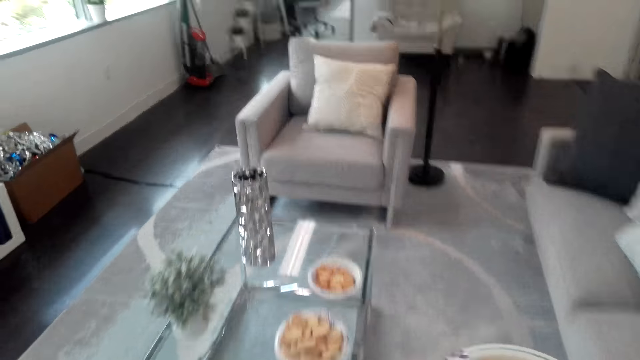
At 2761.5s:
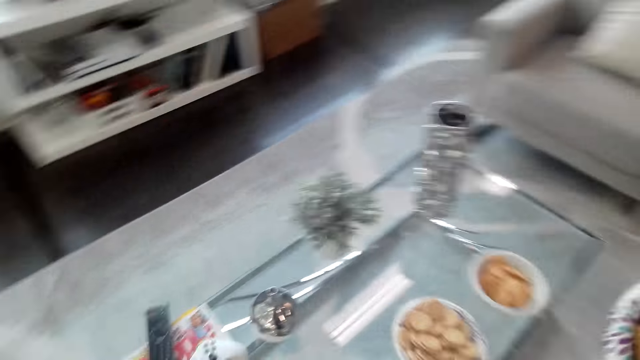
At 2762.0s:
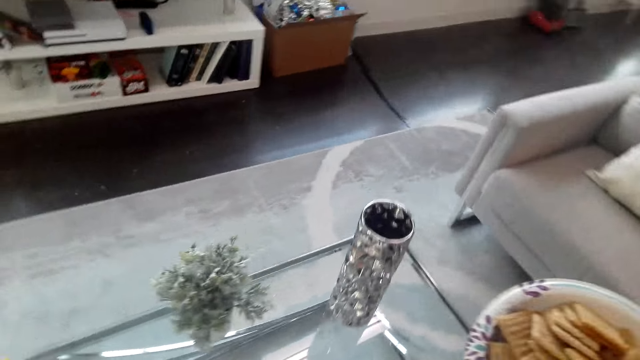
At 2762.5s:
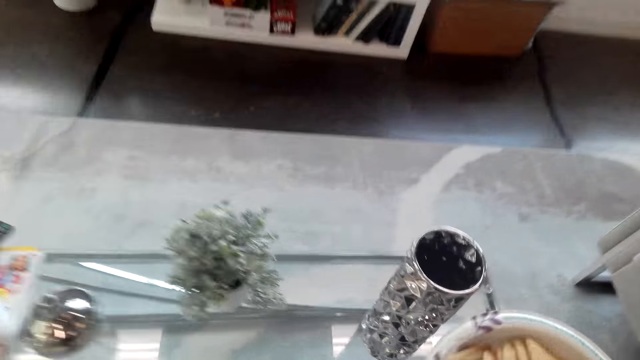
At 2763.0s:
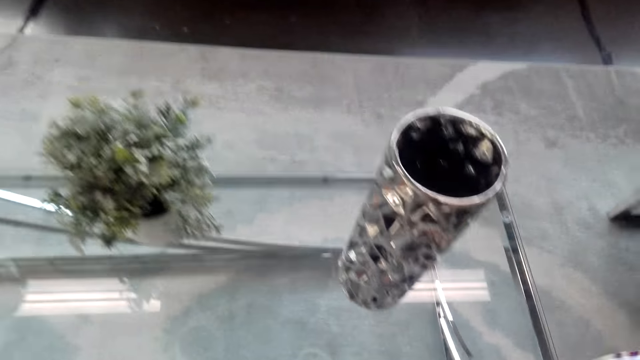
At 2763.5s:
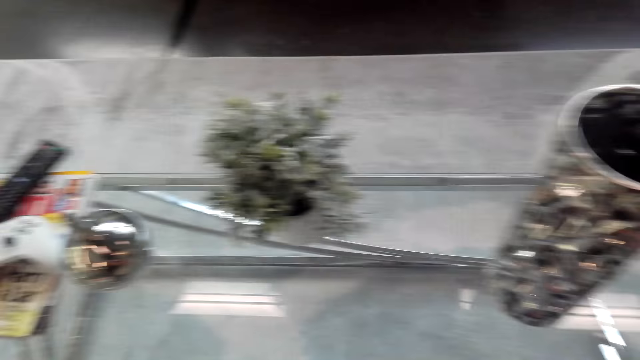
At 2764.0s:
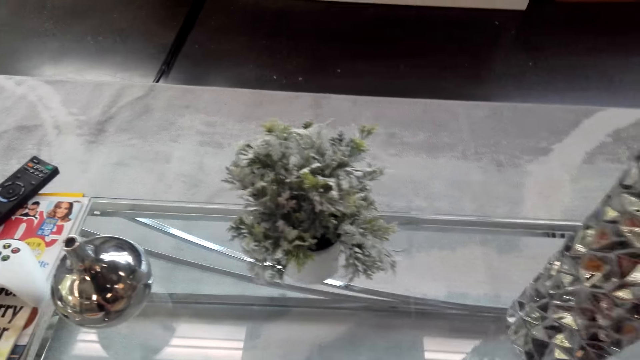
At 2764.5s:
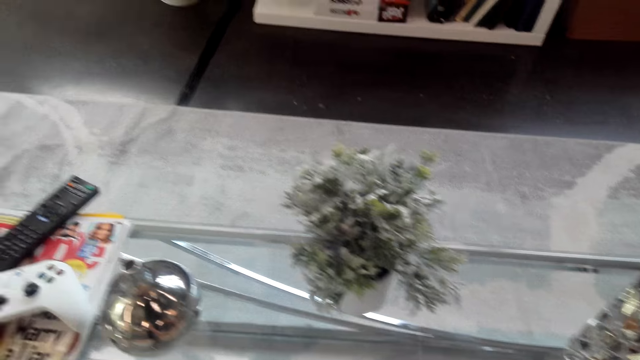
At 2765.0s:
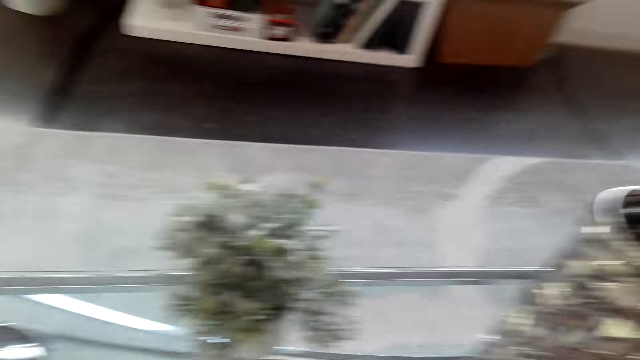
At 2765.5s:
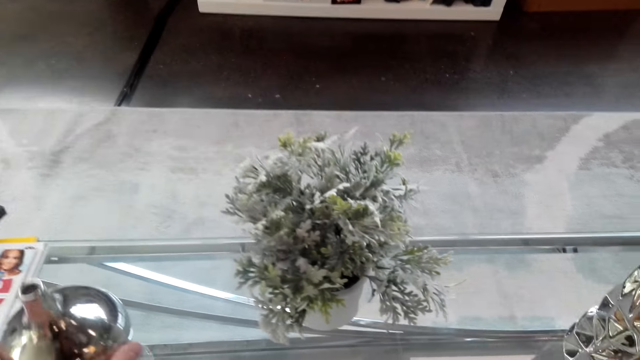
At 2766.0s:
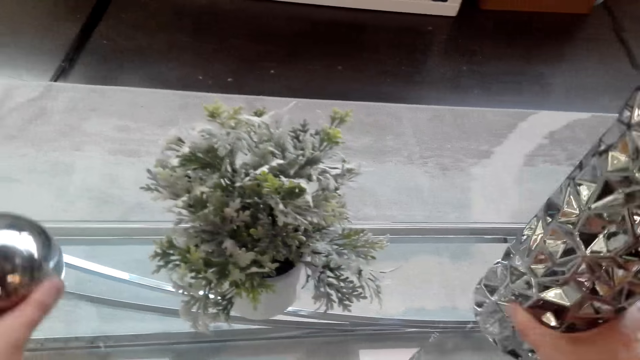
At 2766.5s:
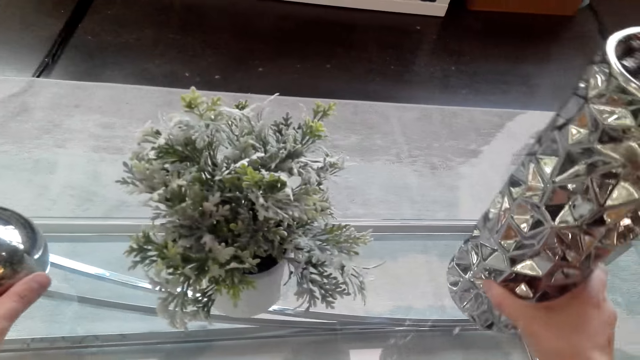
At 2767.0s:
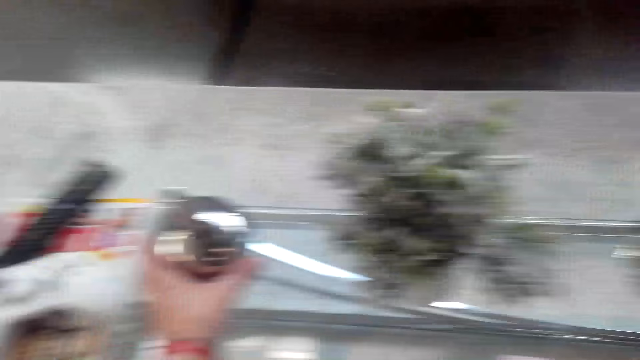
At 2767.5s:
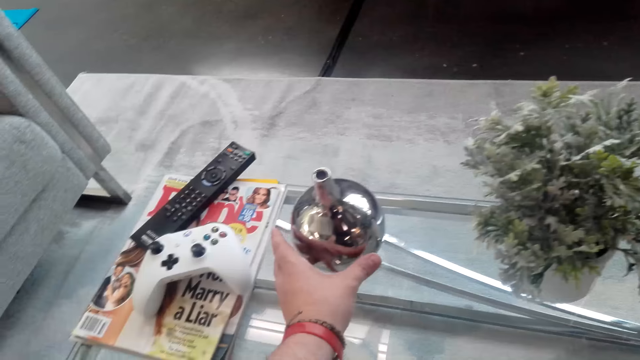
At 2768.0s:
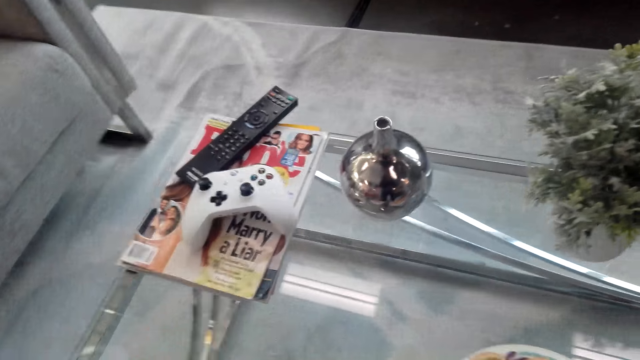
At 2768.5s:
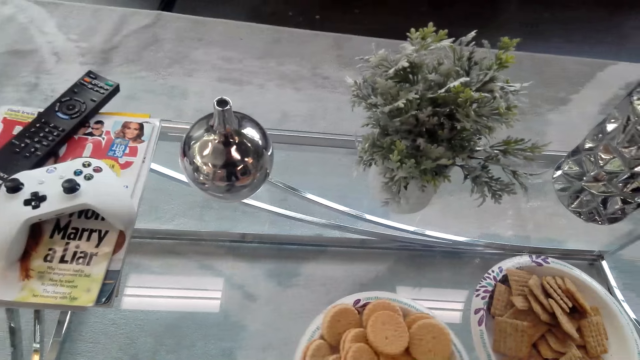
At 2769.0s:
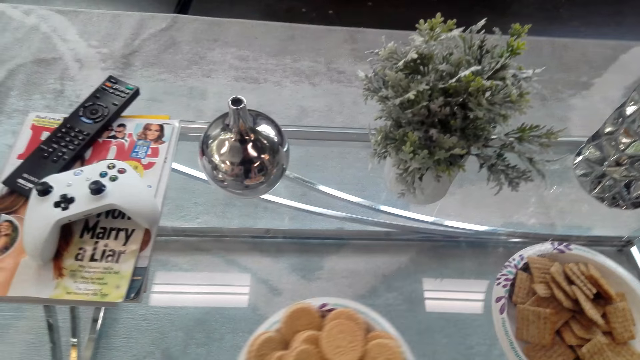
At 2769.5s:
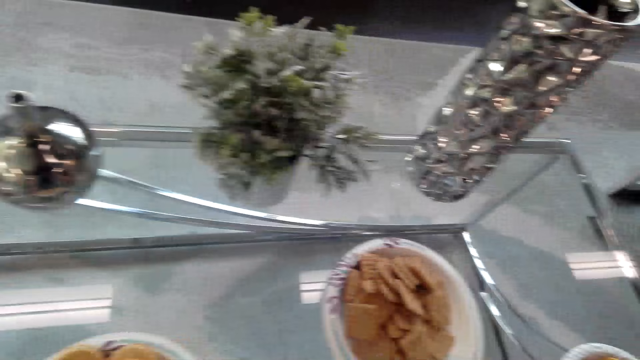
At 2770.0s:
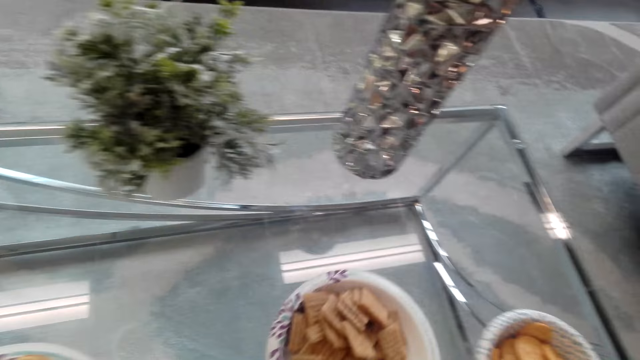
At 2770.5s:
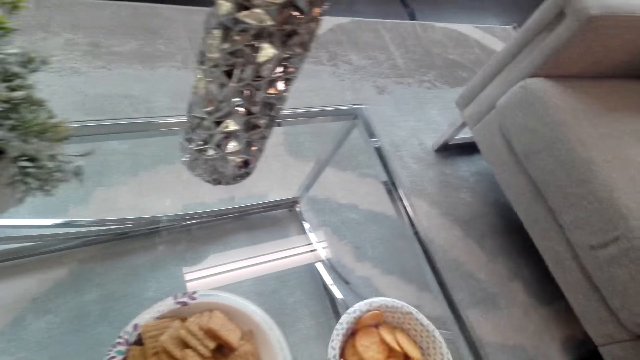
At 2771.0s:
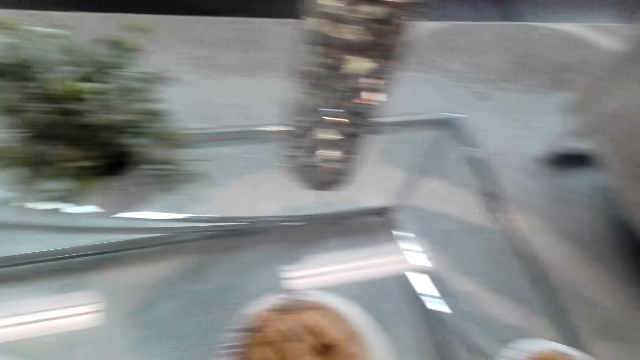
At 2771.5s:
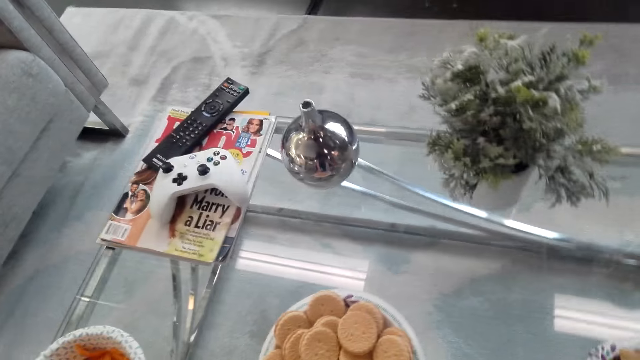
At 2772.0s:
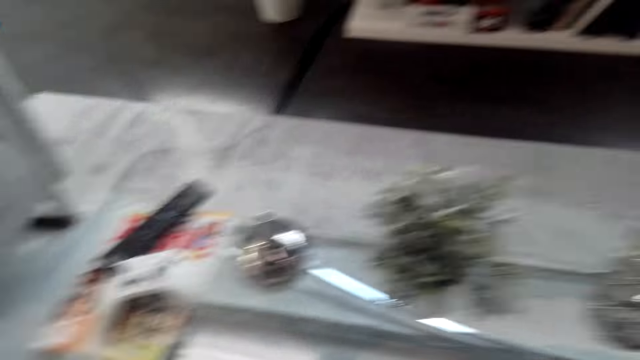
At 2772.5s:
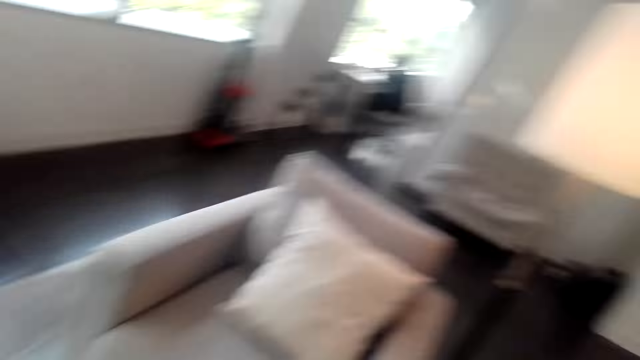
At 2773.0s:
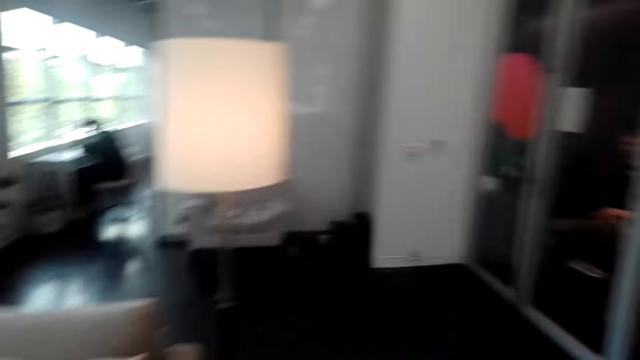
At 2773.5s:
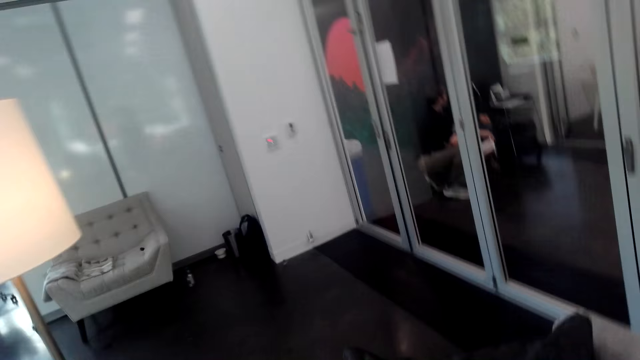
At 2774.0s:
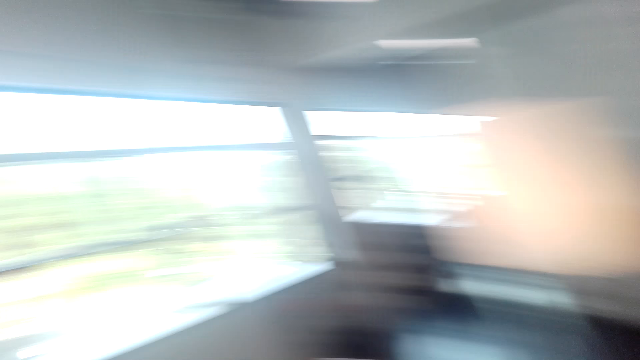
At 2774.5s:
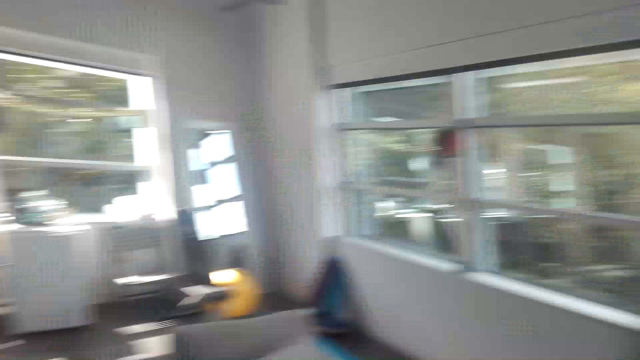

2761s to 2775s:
The camera wearer places the plate on the table. They move the vase aside. They move the plate on the table. They pick the plate from the table. They walk around the house.

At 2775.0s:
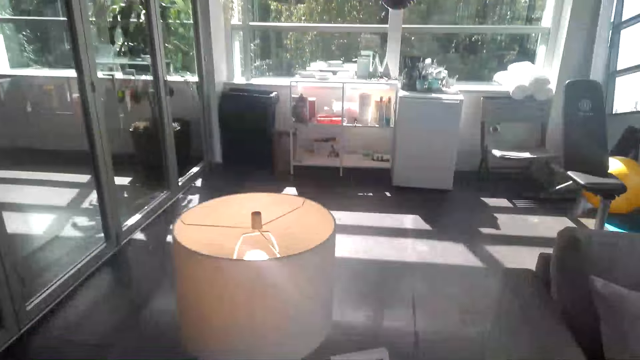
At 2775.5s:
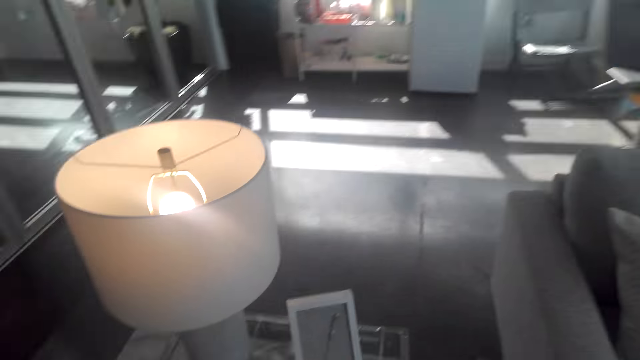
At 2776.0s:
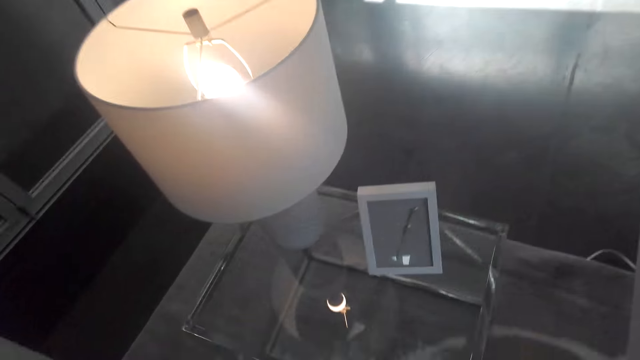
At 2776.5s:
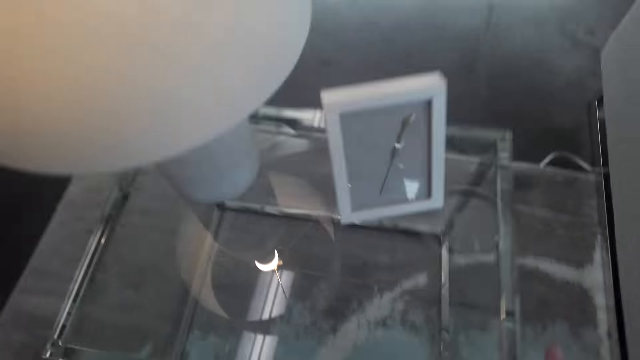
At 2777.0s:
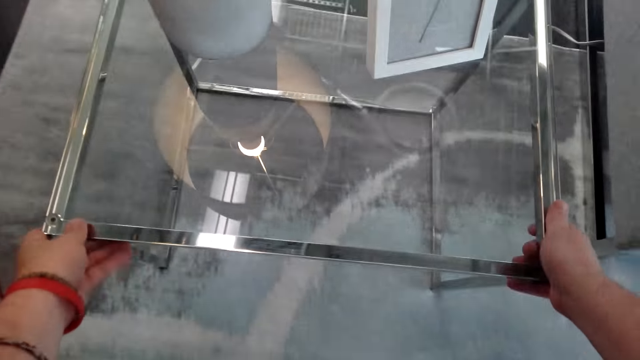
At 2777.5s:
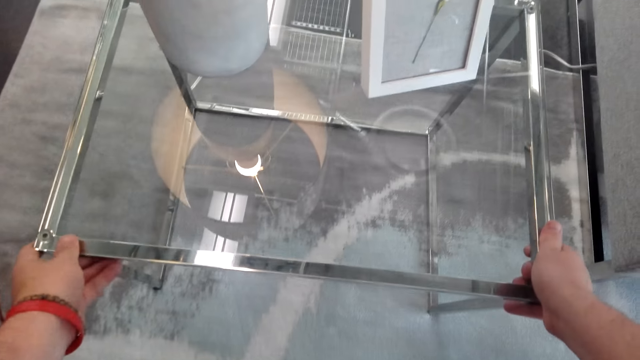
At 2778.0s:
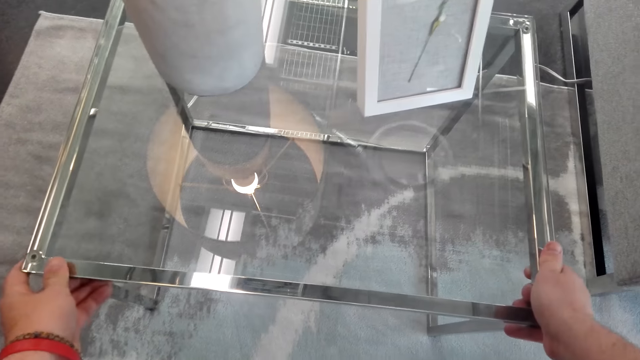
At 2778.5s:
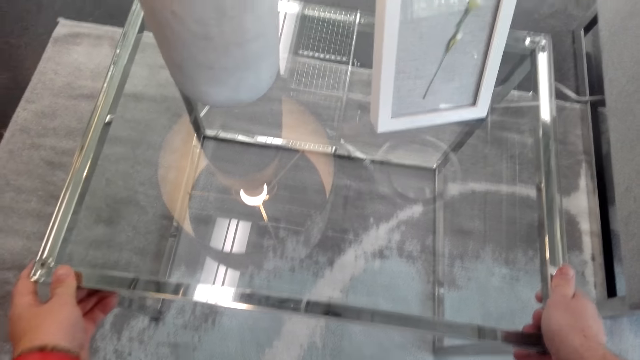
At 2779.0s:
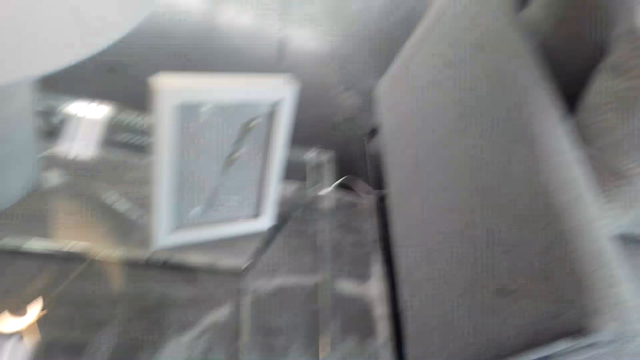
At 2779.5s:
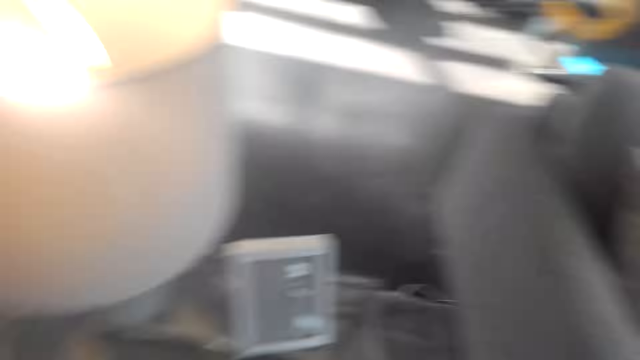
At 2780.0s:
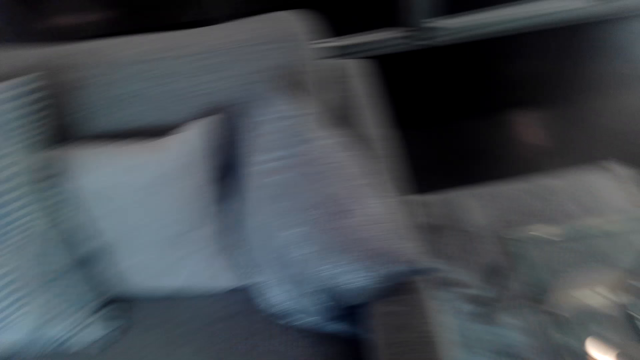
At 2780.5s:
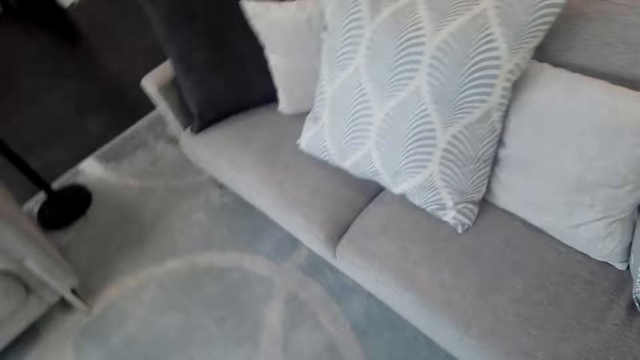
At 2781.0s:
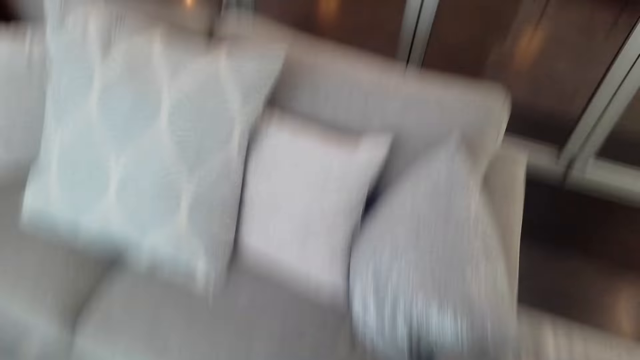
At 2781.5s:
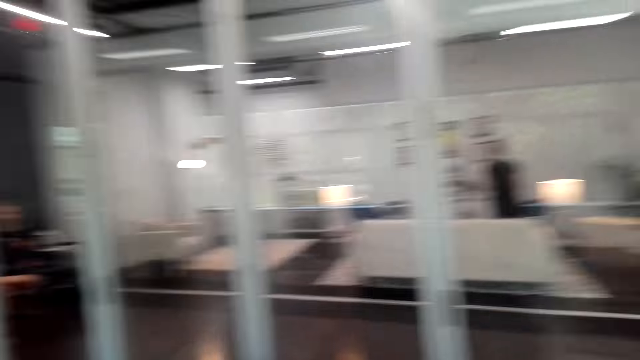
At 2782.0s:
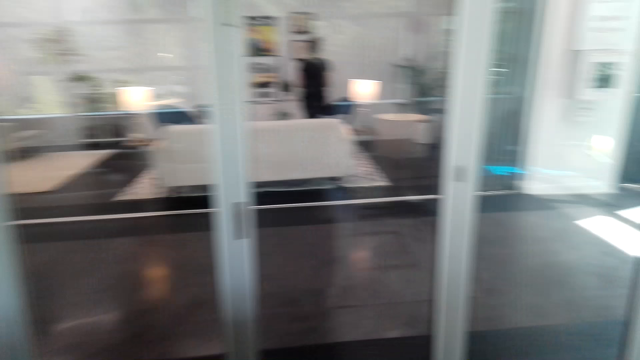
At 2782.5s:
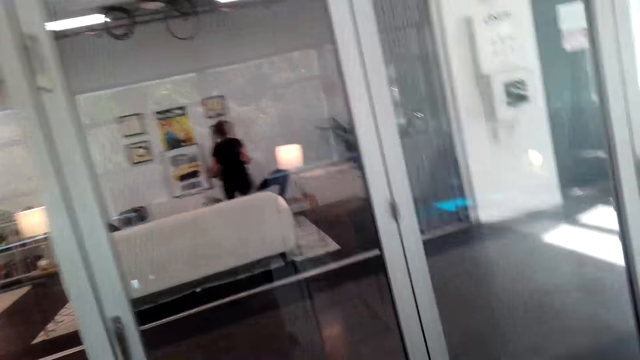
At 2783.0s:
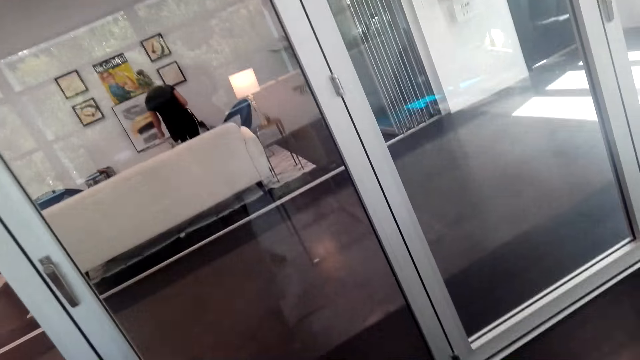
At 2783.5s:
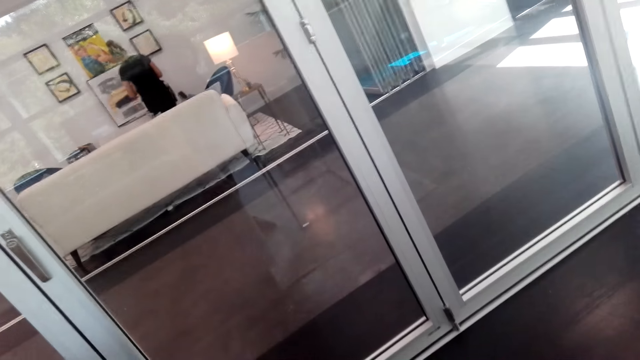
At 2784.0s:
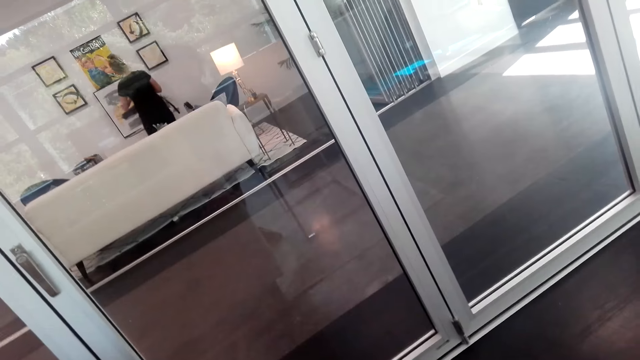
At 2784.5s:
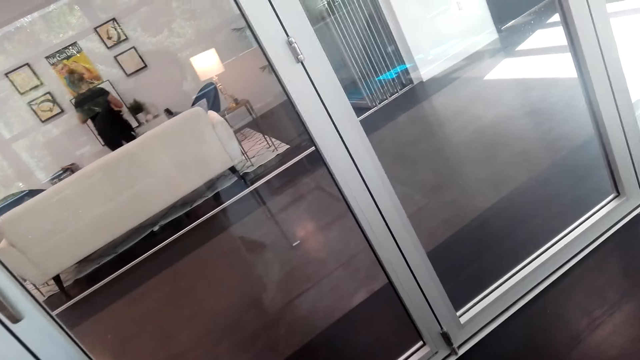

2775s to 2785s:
The camera wearer adjusts the table. They walk around the house.
